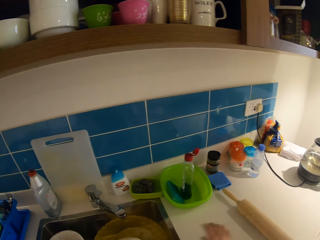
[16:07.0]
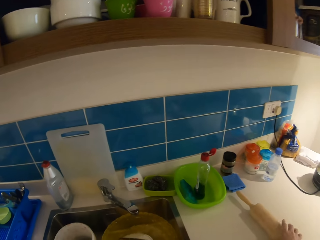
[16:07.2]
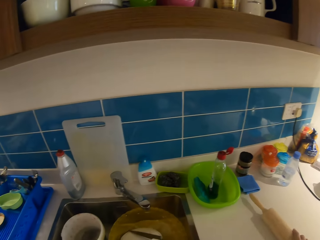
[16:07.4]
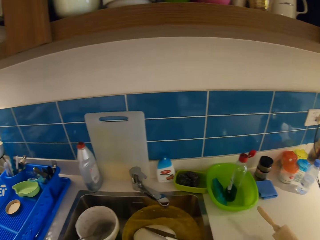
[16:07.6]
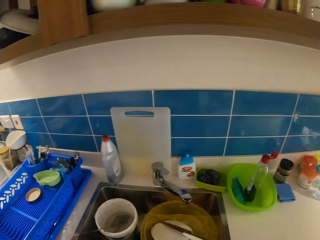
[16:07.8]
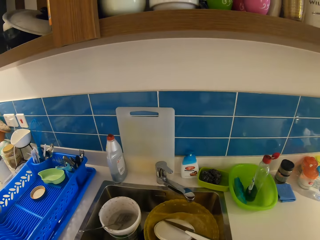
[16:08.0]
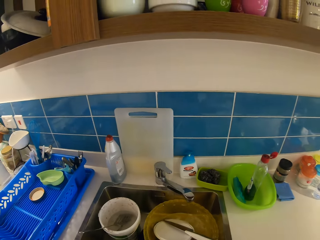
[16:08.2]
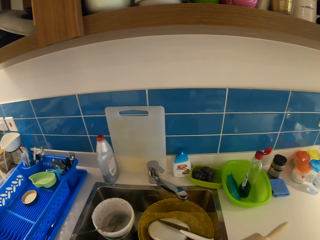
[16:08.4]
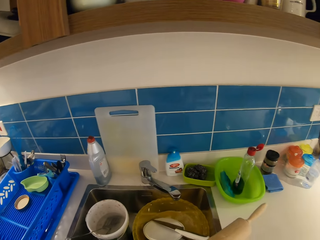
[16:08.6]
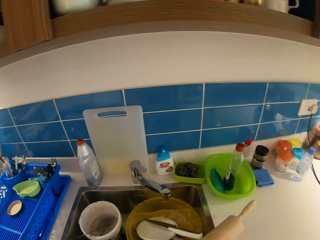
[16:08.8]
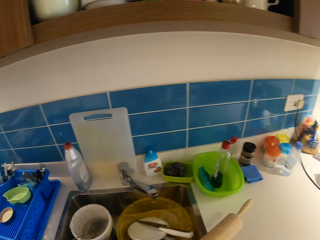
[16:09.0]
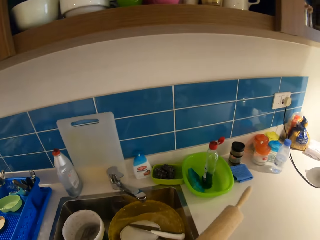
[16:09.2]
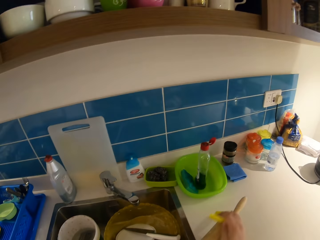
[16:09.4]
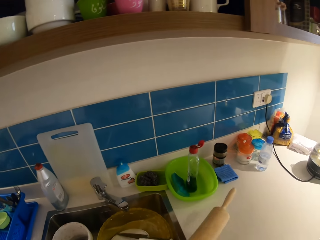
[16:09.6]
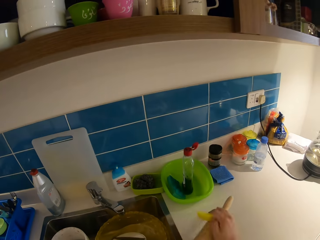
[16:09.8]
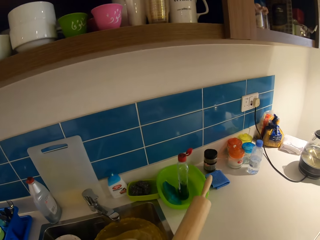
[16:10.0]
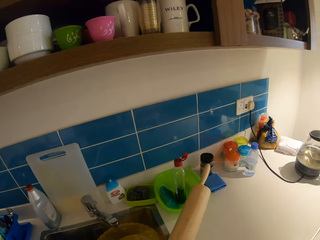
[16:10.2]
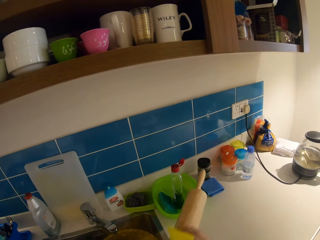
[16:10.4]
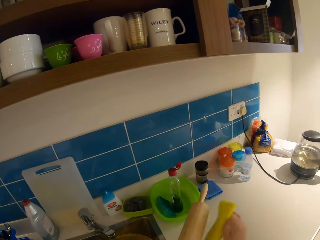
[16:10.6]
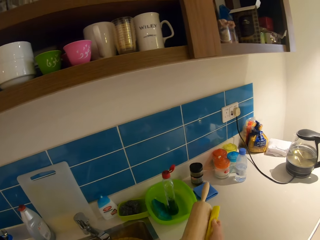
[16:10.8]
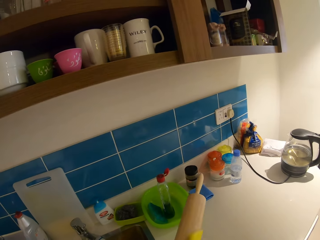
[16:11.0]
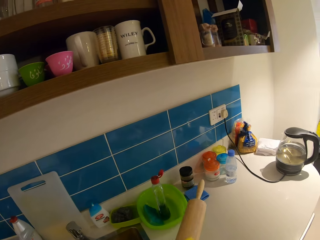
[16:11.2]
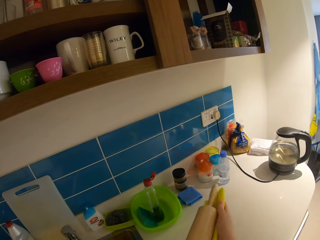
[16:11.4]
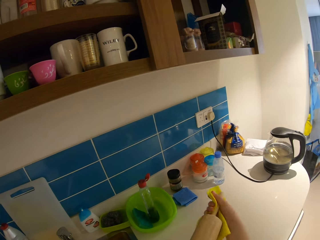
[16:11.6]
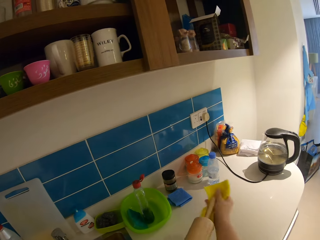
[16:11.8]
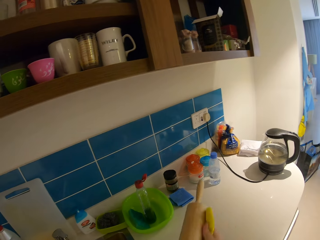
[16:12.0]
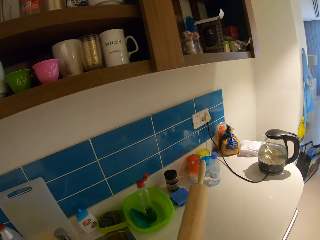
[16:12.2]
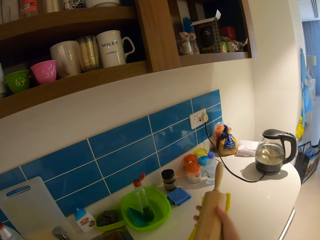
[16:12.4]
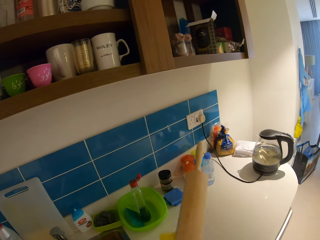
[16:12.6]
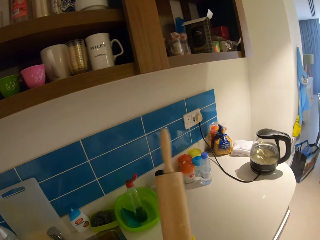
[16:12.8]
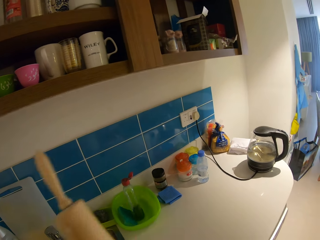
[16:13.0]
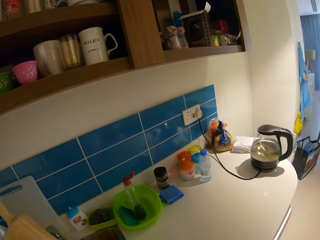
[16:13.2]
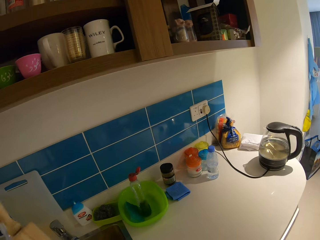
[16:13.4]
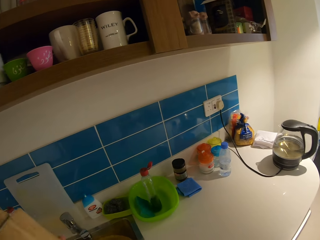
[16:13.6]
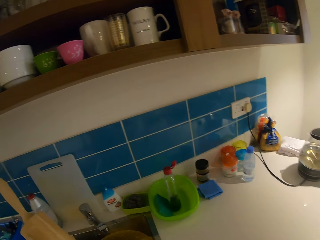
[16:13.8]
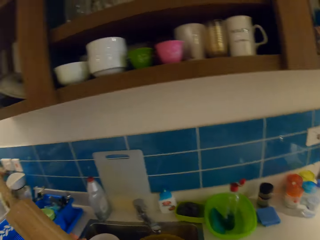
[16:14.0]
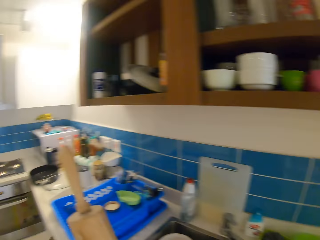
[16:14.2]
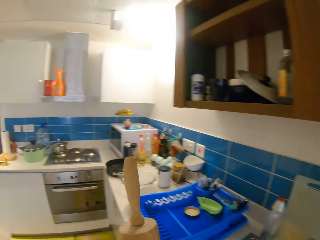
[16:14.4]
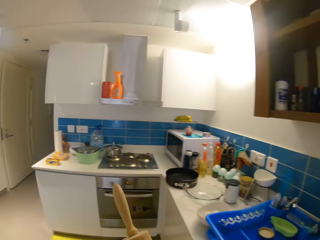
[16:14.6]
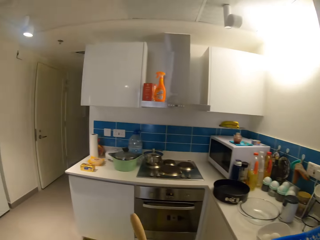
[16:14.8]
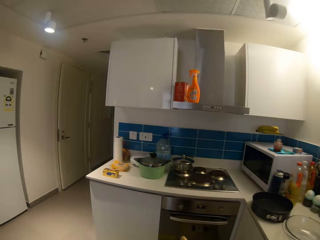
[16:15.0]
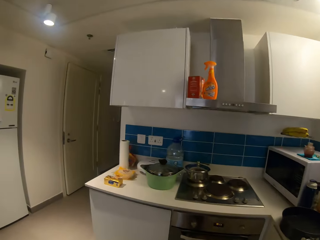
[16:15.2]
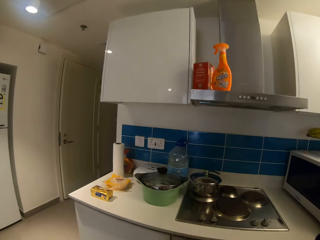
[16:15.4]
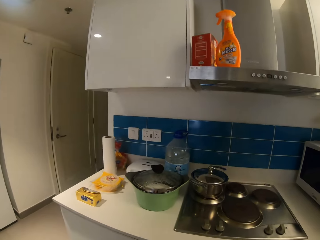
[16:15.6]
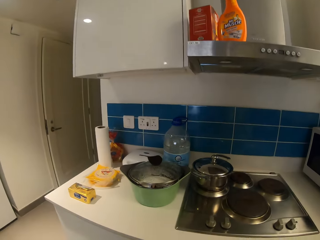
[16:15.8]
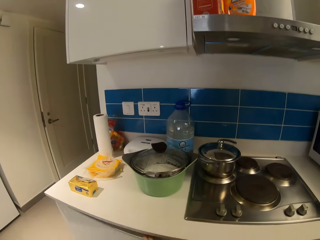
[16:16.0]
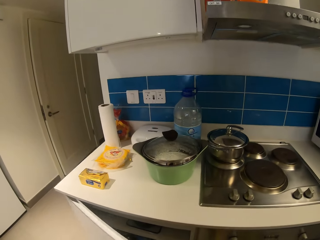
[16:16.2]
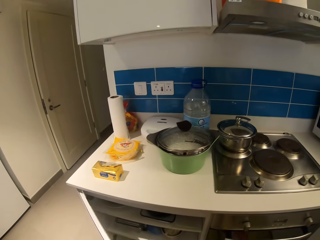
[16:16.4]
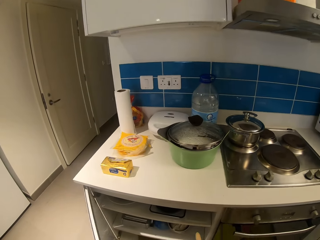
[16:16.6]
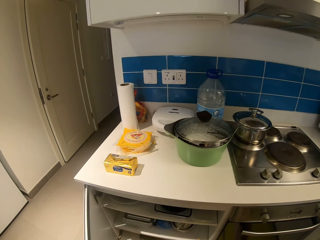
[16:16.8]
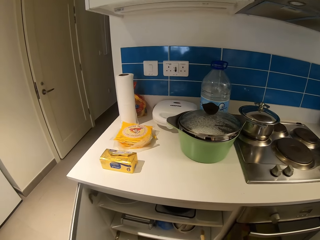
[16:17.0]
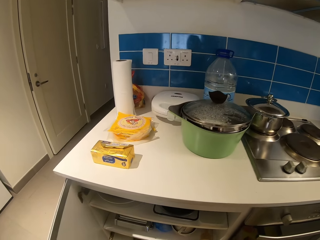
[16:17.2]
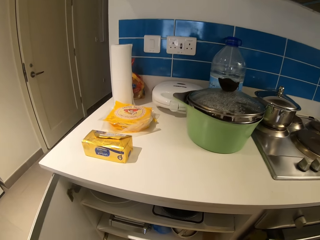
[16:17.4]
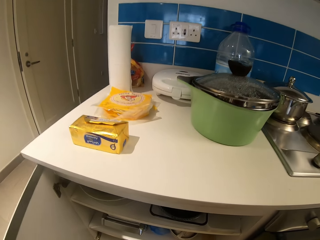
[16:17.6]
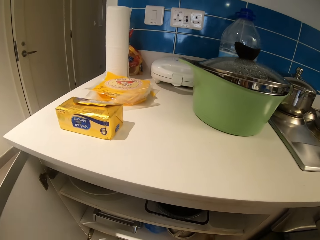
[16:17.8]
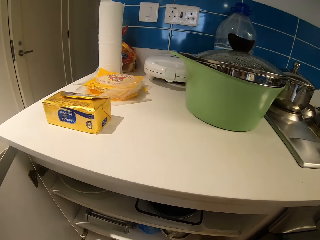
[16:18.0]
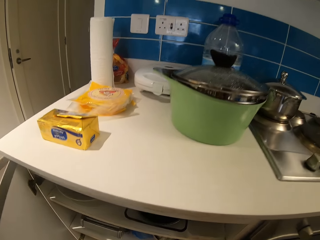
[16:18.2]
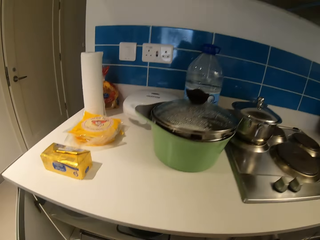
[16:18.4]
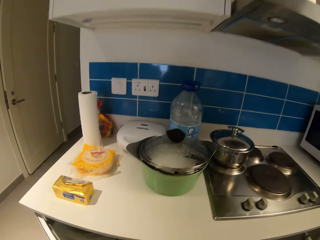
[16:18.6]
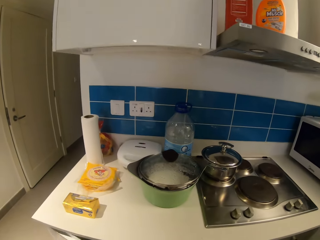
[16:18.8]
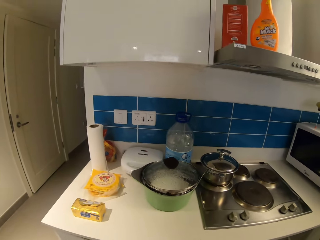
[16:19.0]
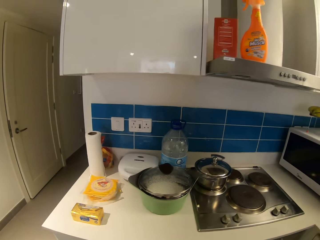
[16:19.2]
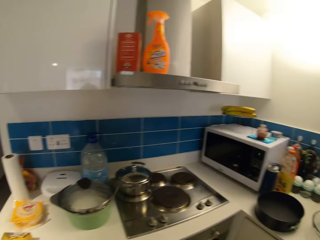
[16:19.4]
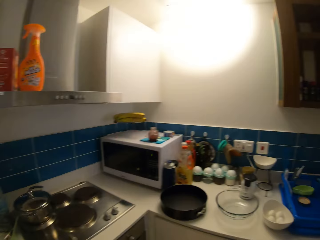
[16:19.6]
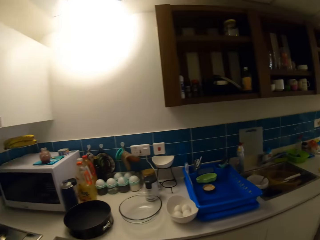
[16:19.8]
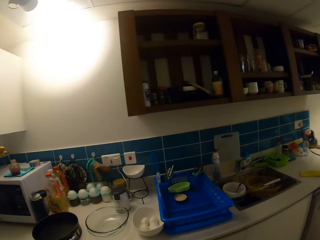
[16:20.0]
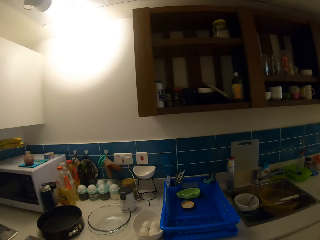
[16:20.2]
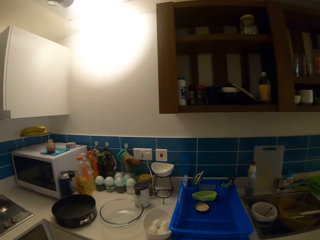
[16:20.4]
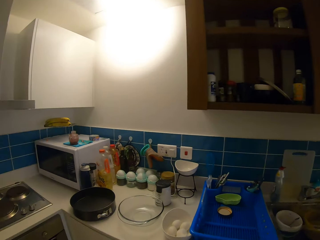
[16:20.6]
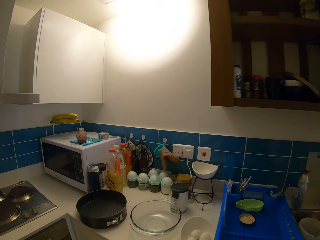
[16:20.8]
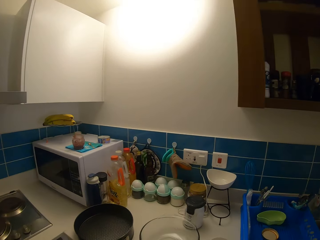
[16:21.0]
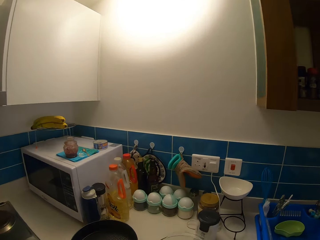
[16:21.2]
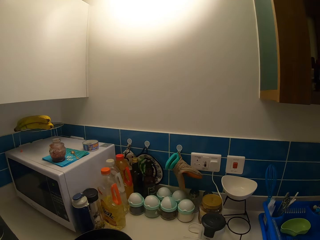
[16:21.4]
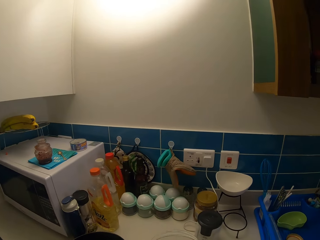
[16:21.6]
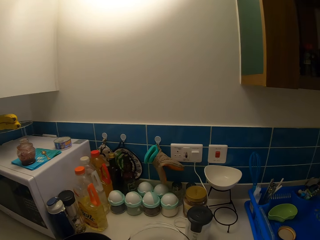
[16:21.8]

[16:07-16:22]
The camera wearer carries a rolling stick with her right hand. She cleans the rolling stick. She opens the cabinet. She closes the cabinet.

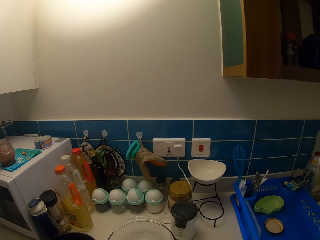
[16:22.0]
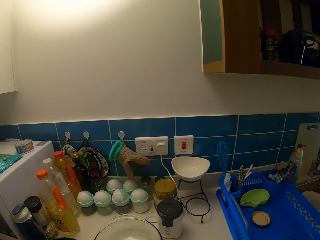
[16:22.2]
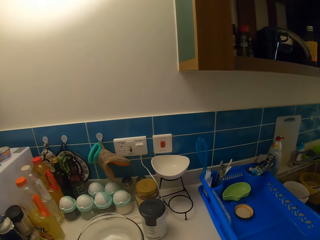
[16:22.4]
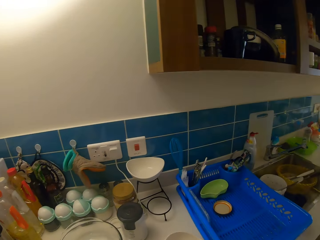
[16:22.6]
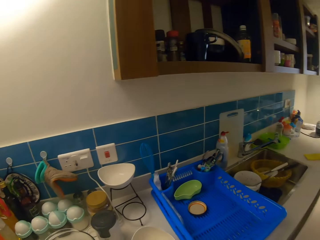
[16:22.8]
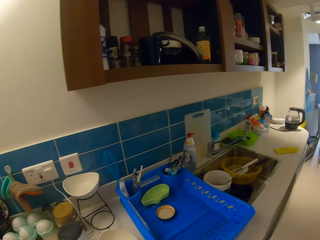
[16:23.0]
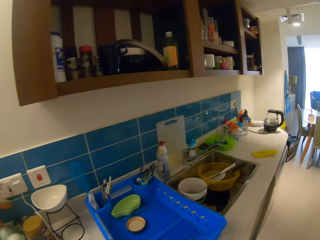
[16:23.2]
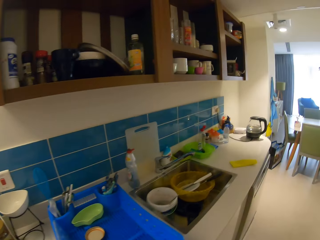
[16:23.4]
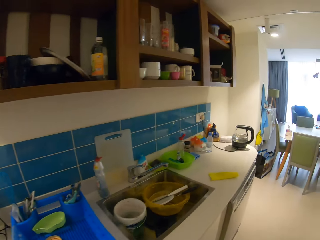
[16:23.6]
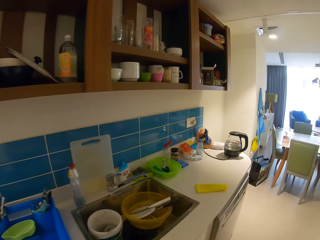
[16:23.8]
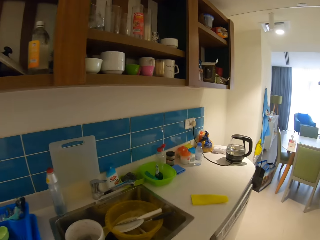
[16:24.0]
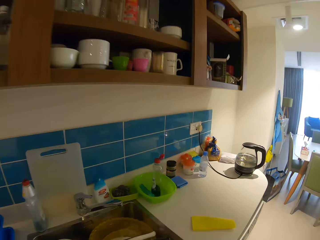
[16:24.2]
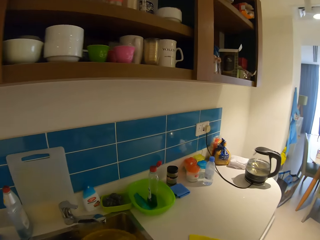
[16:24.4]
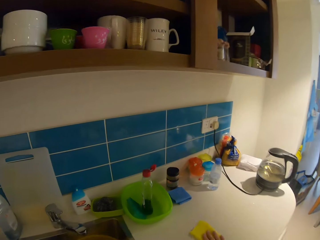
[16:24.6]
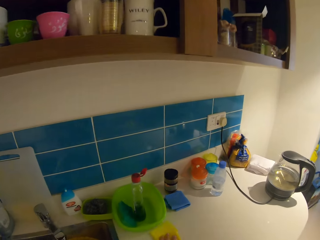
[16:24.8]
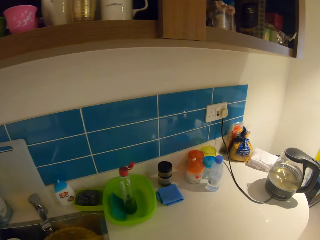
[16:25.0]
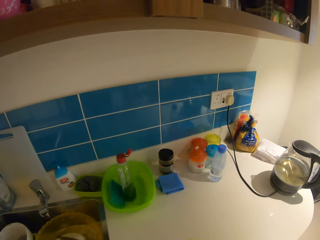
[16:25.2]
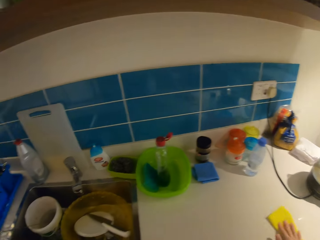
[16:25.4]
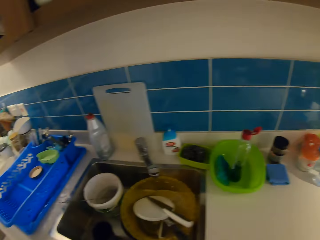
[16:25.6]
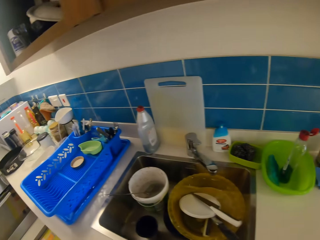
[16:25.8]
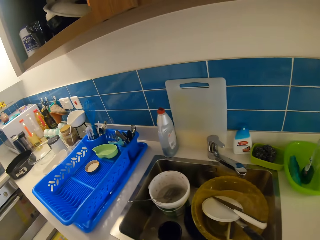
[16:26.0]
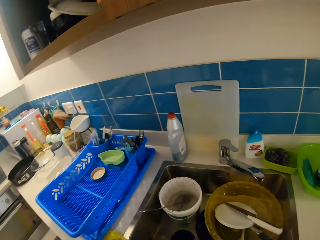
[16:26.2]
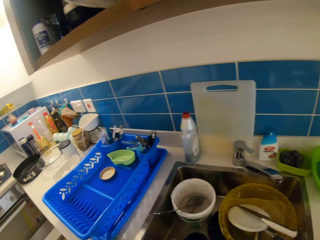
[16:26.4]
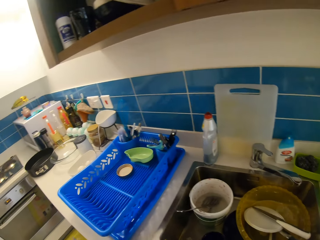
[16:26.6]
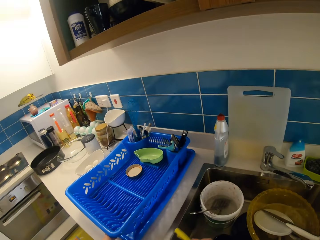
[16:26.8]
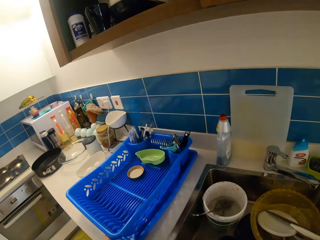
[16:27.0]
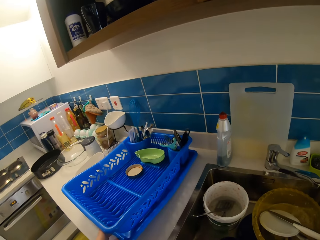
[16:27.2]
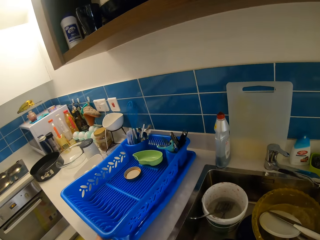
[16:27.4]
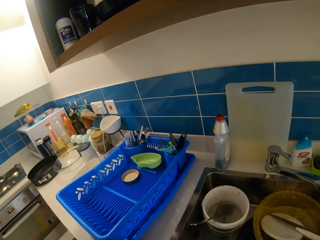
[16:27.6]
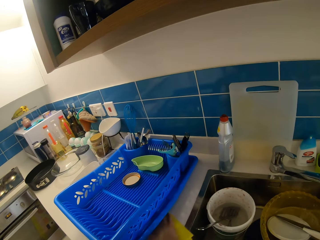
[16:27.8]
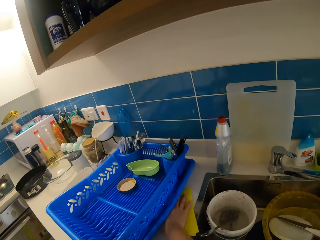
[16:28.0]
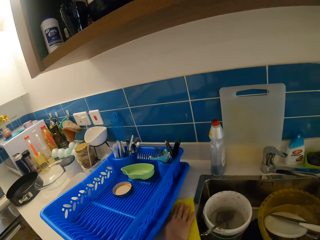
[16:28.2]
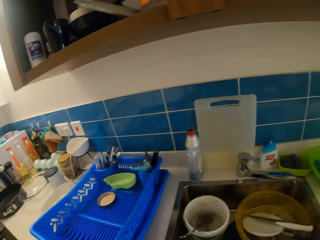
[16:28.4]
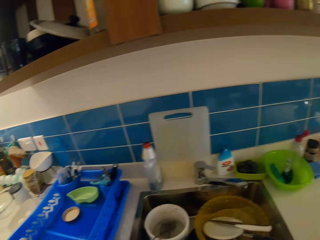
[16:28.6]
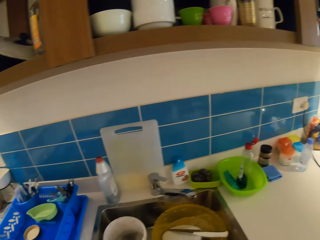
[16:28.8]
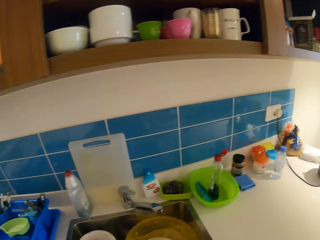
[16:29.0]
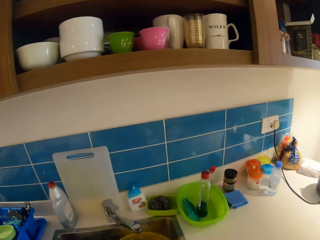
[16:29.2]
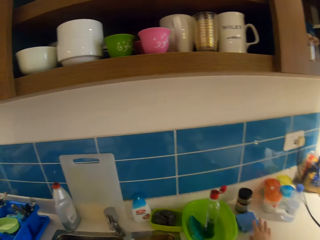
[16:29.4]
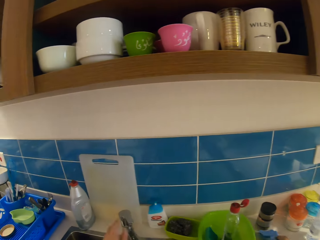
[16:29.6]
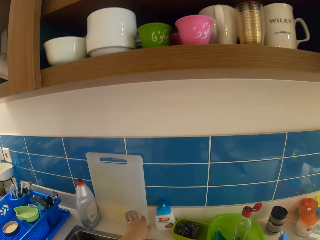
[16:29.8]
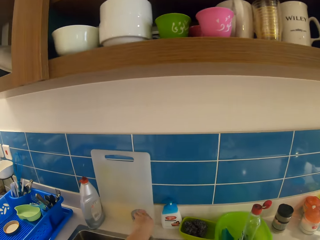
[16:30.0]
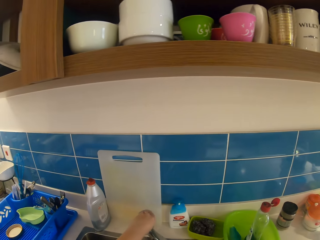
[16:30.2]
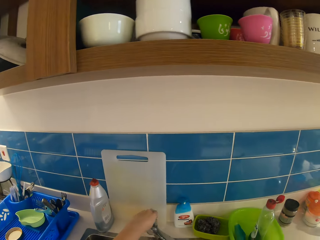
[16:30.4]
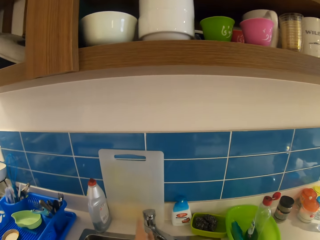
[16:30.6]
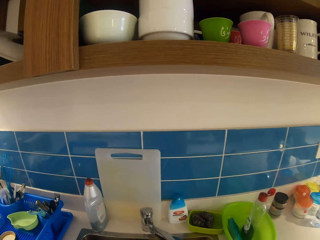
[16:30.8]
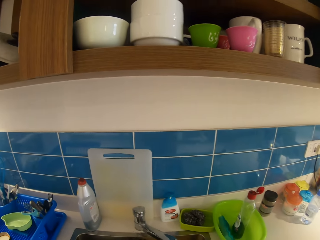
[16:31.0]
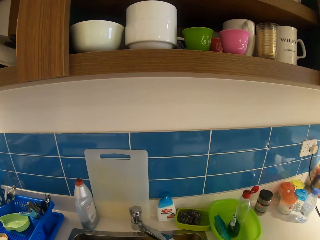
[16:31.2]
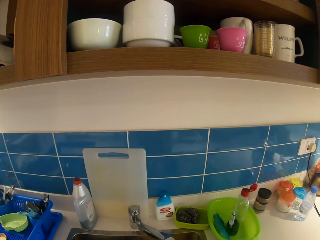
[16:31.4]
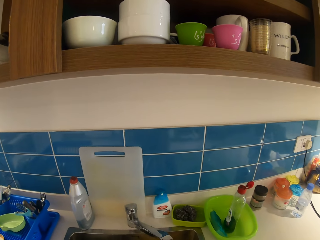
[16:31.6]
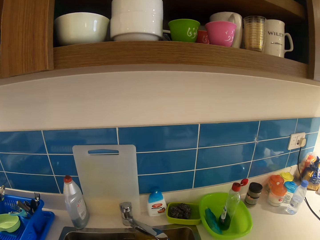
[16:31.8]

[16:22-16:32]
The camera wearer looks around. They open the tap.
